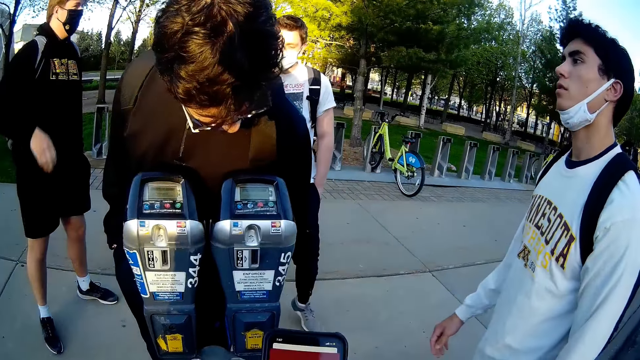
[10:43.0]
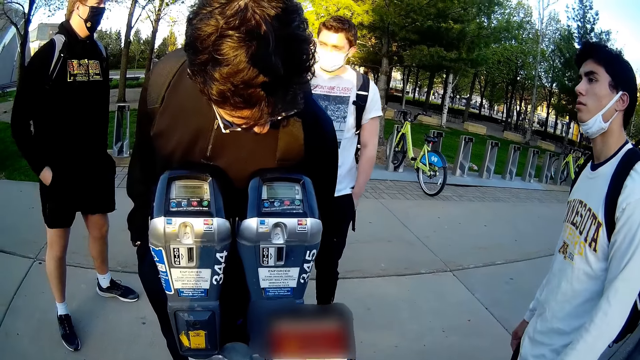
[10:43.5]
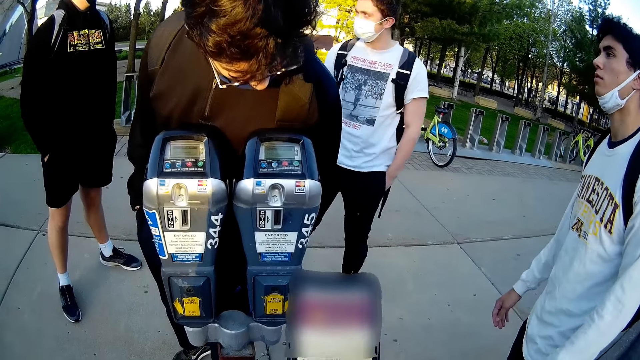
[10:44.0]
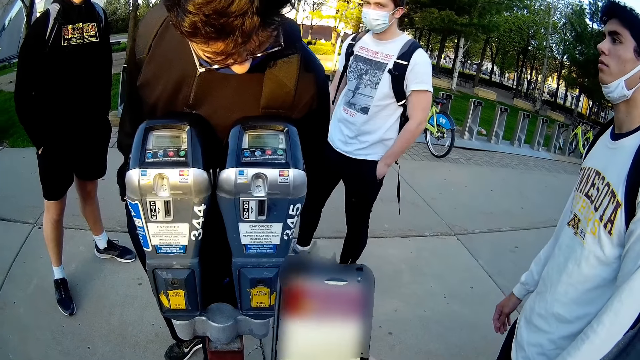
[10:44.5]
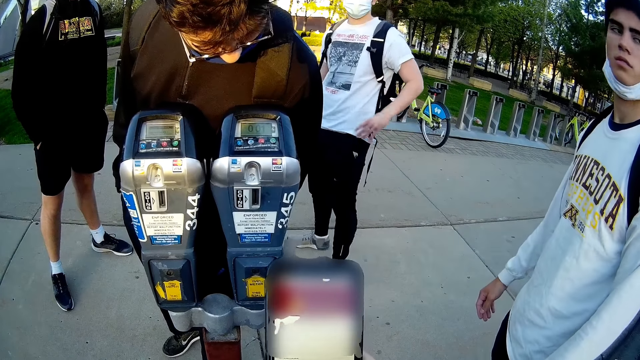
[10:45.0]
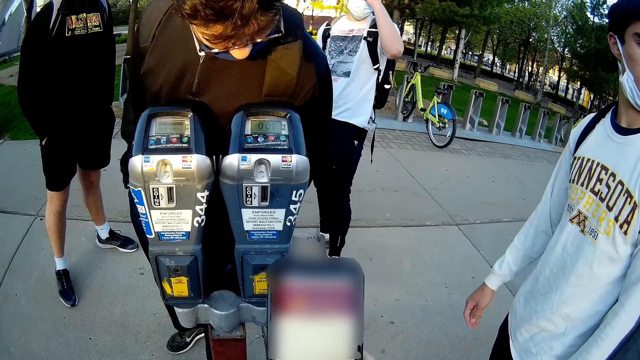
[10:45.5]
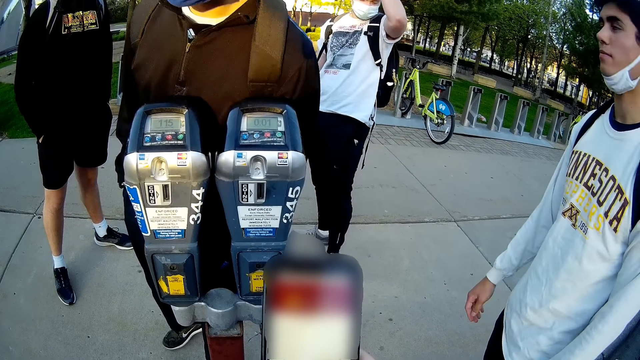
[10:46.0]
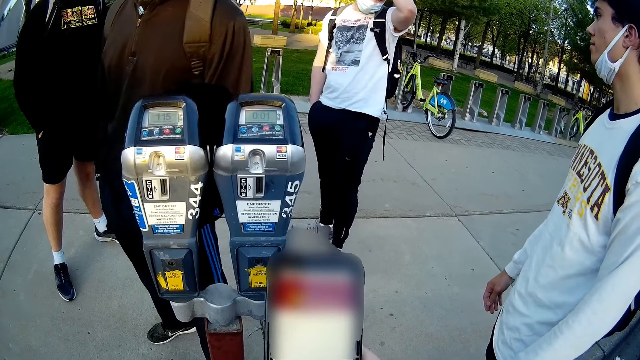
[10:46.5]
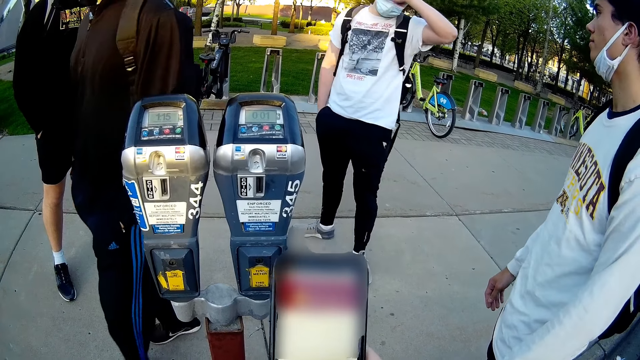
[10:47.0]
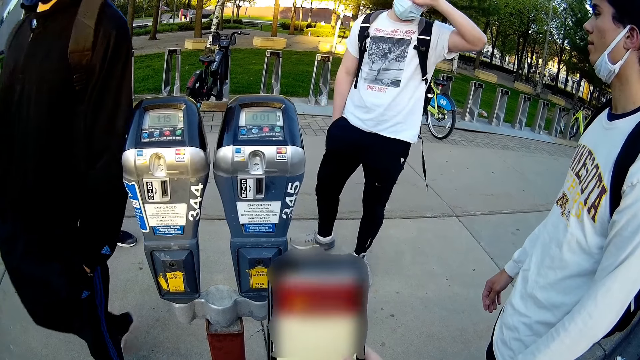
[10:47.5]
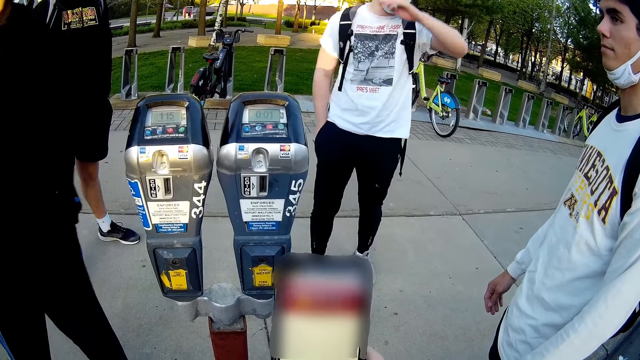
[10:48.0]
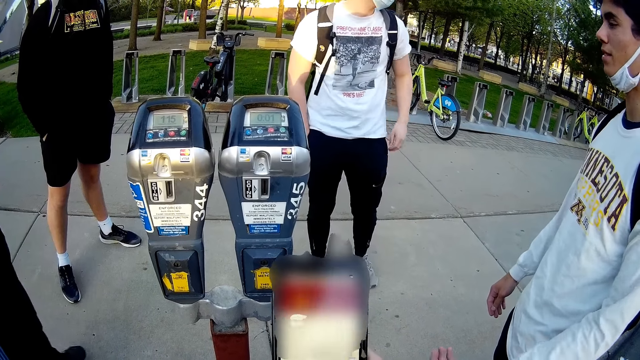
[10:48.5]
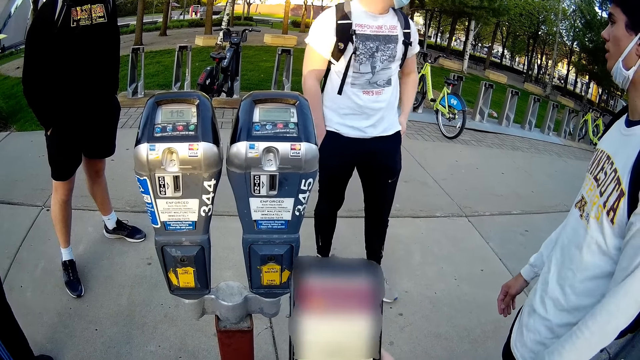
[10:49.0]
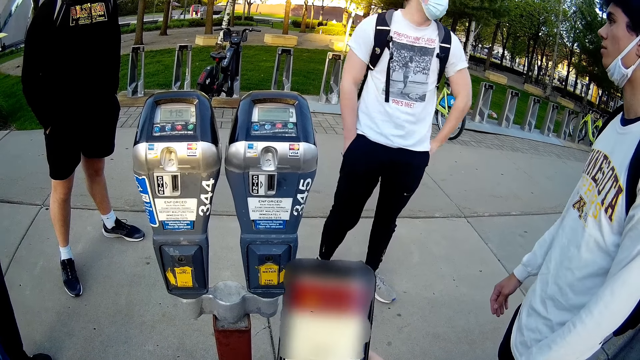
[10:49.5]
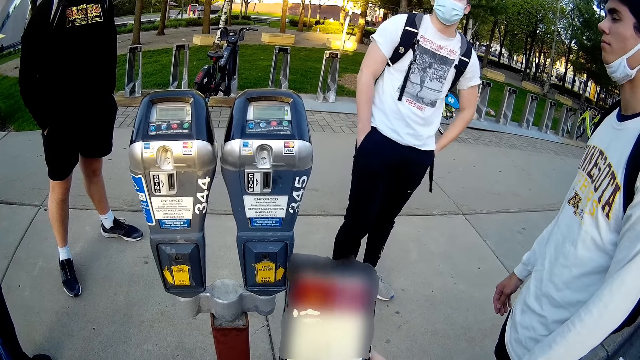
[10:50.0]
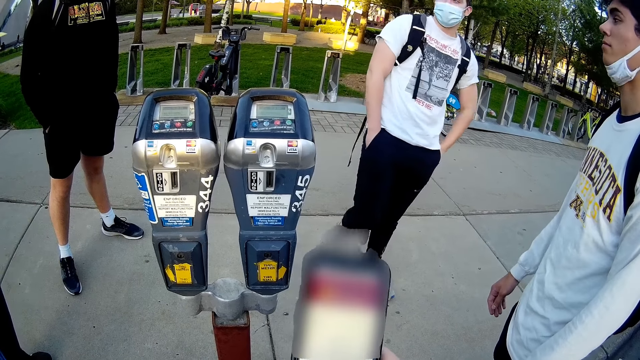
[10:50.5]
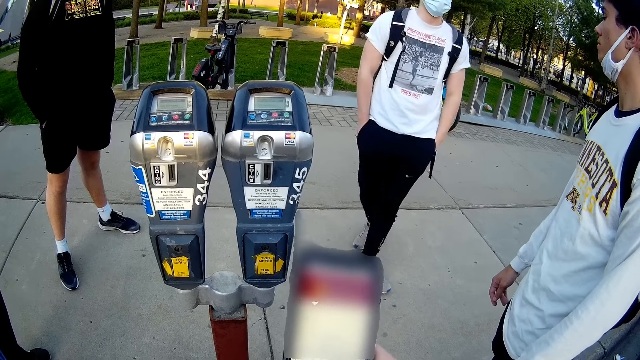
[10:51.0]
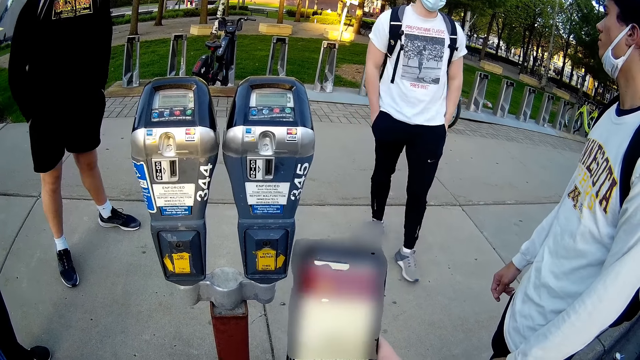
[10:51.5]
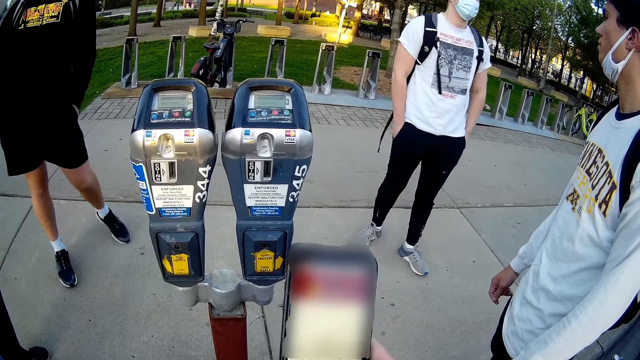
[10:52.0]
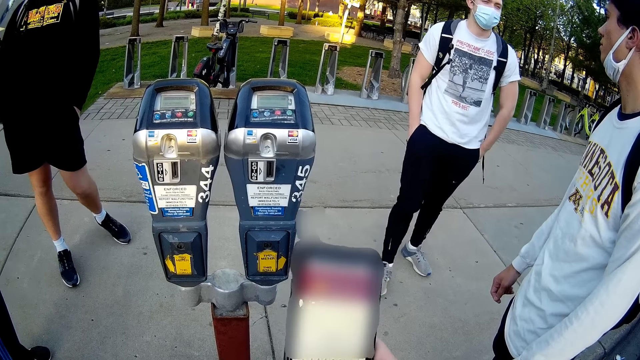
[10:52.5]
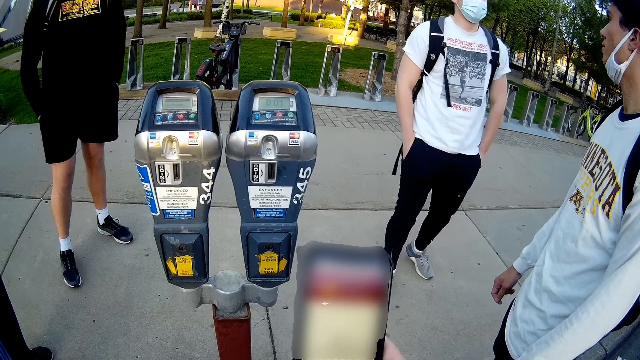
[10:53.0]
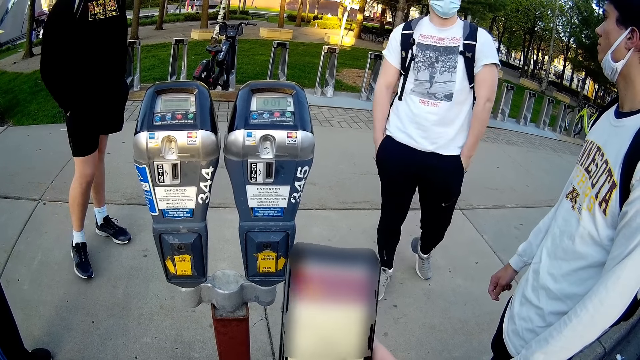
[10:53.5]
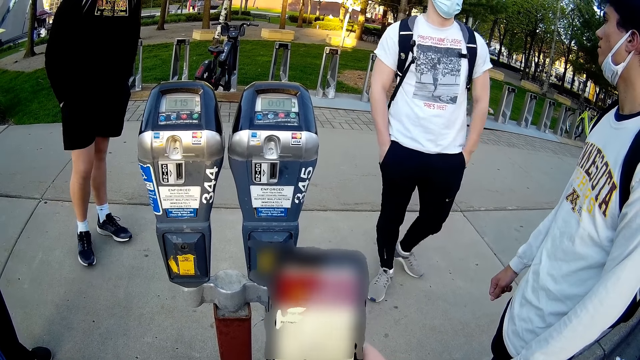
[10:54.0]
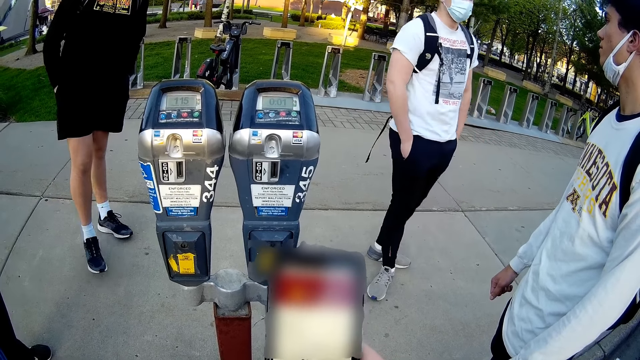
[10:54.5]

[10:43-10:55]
A man steps away from the parking access system. Another man converses with a third man. The camera wearer looks at the phone. The third man converses with the second man. The first man and a fourth man converse.

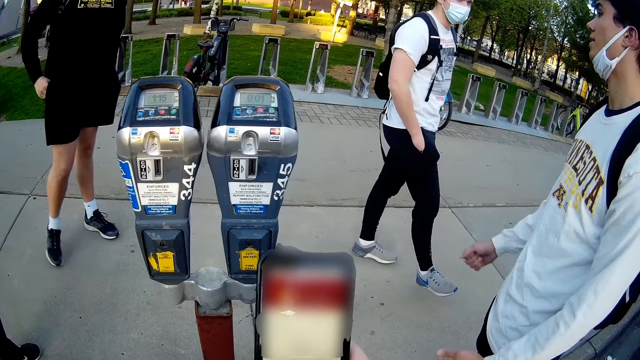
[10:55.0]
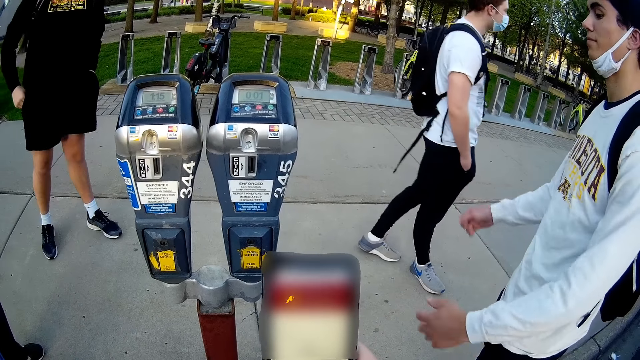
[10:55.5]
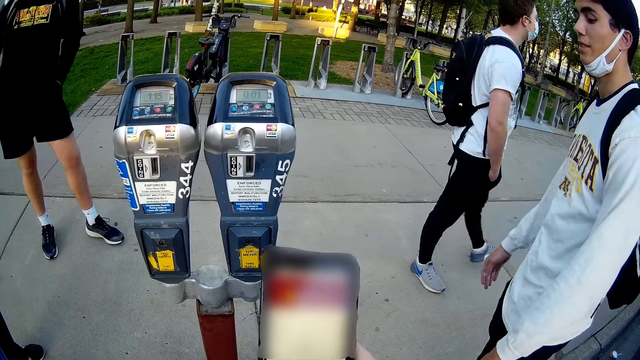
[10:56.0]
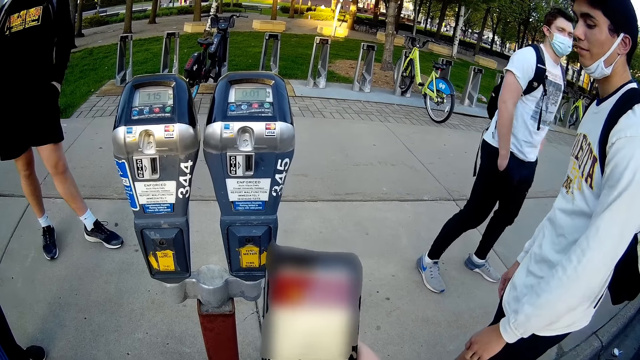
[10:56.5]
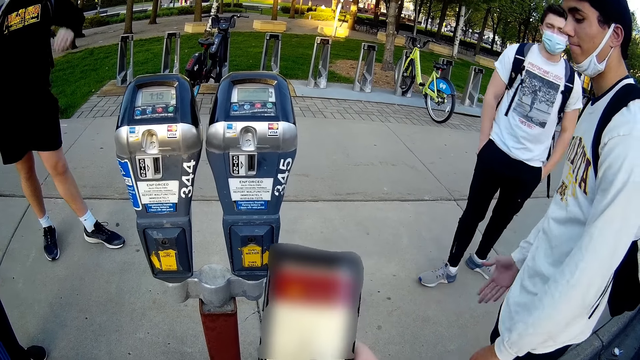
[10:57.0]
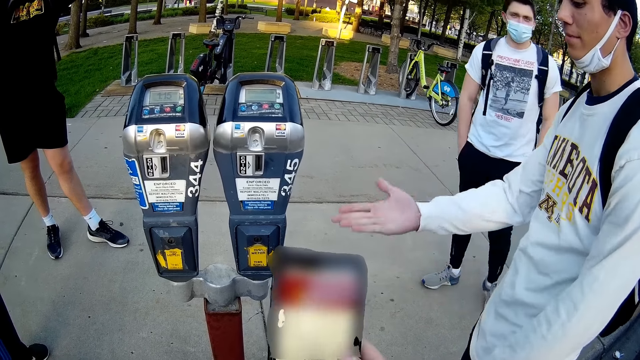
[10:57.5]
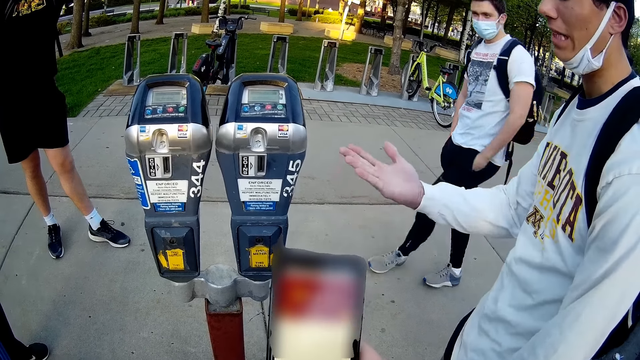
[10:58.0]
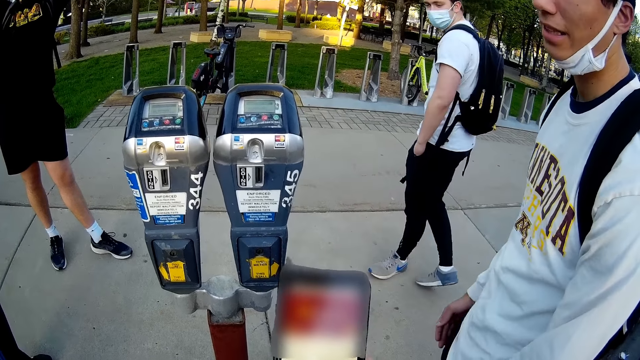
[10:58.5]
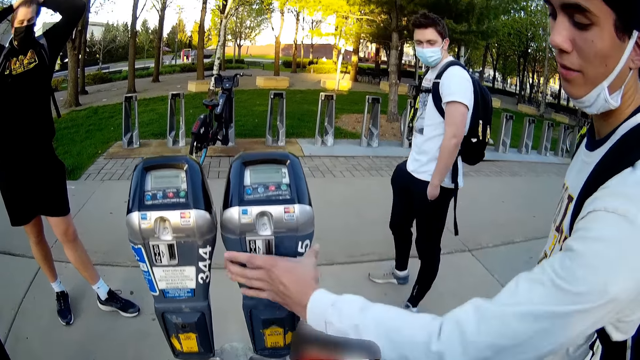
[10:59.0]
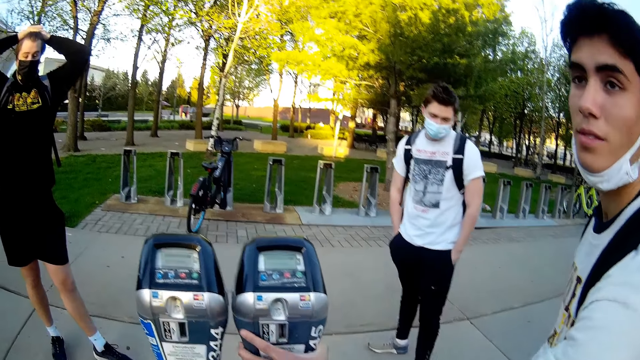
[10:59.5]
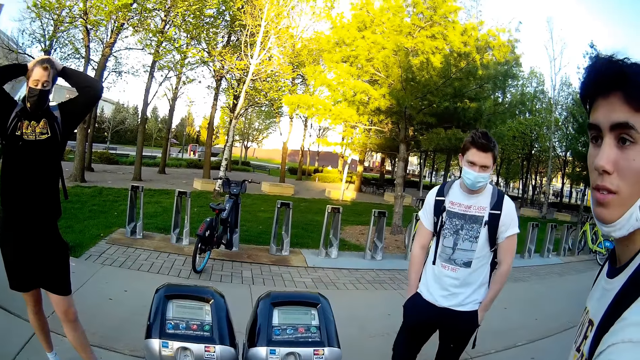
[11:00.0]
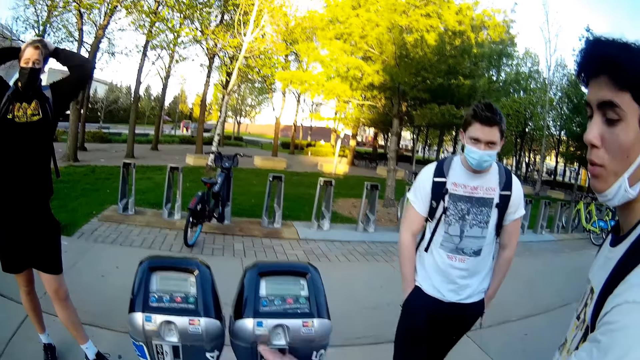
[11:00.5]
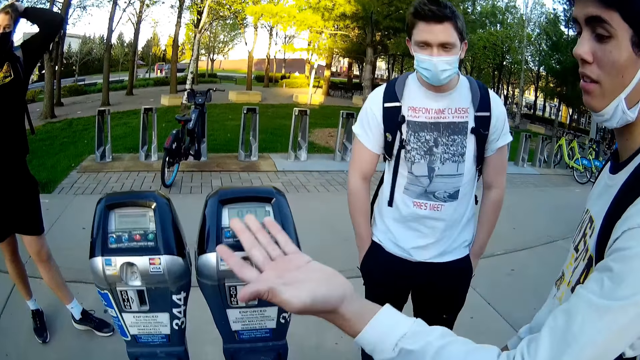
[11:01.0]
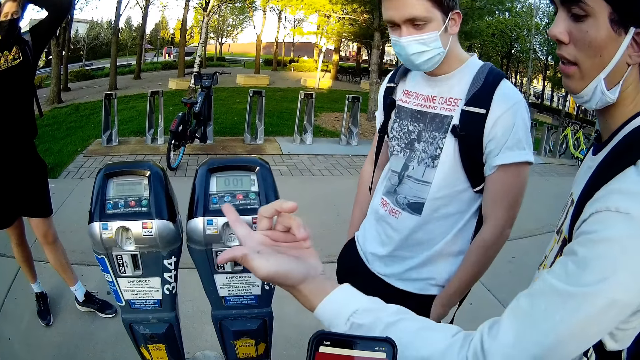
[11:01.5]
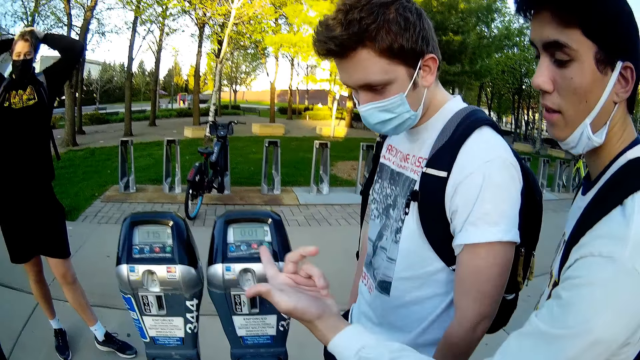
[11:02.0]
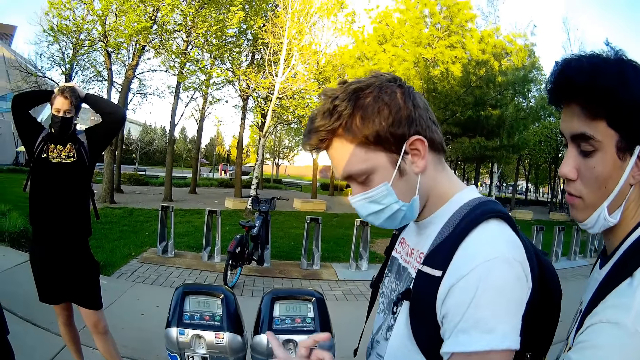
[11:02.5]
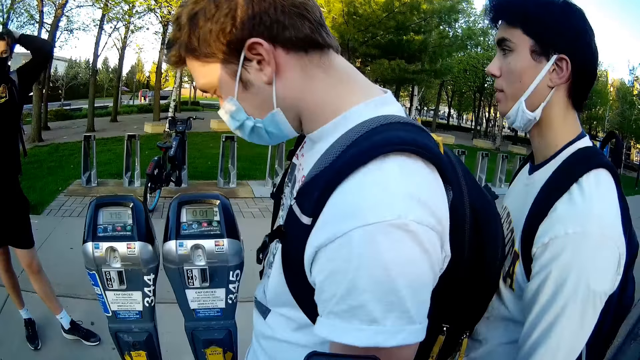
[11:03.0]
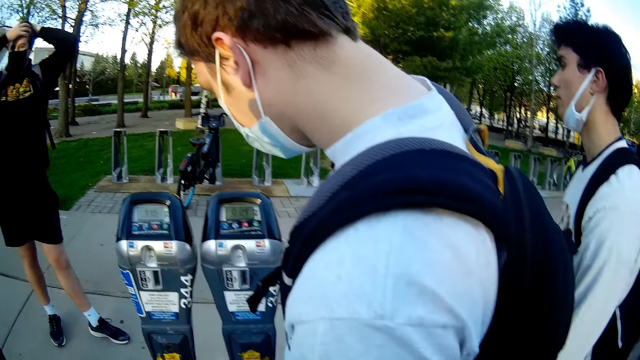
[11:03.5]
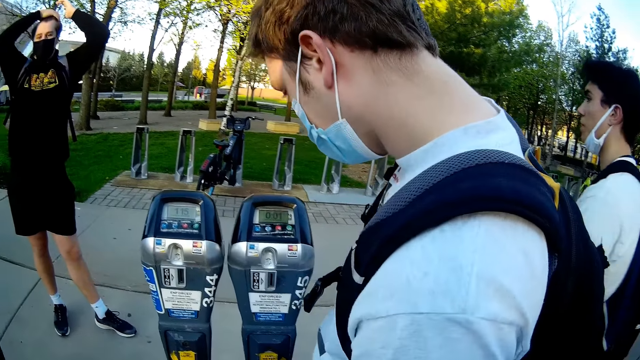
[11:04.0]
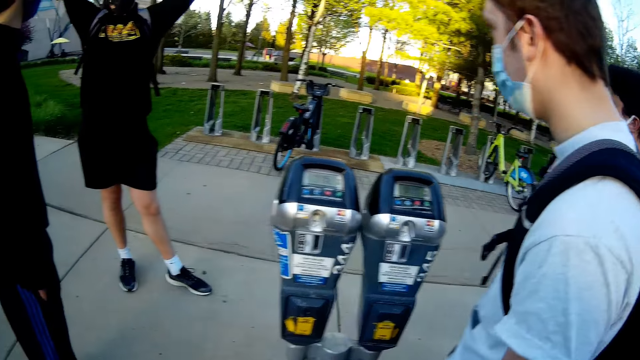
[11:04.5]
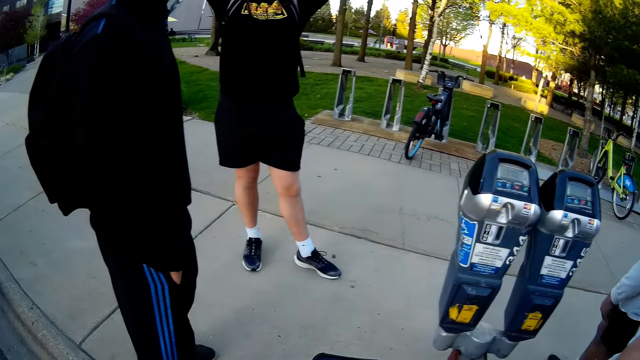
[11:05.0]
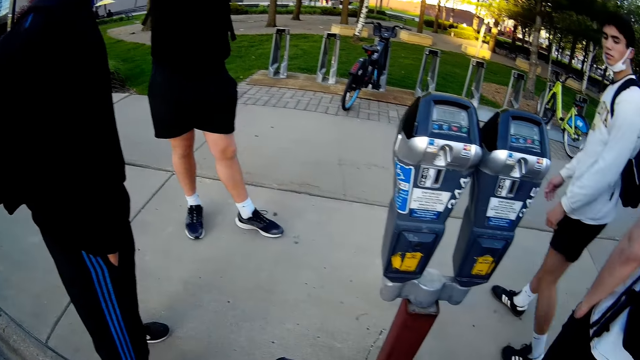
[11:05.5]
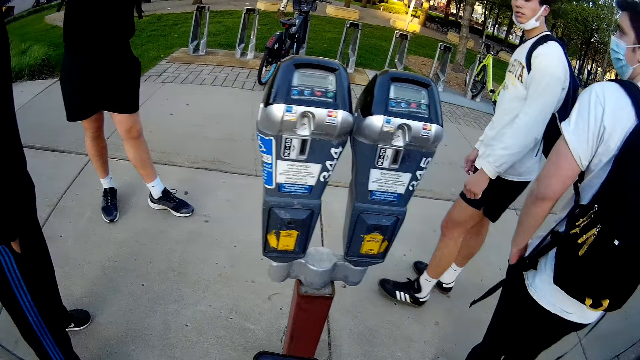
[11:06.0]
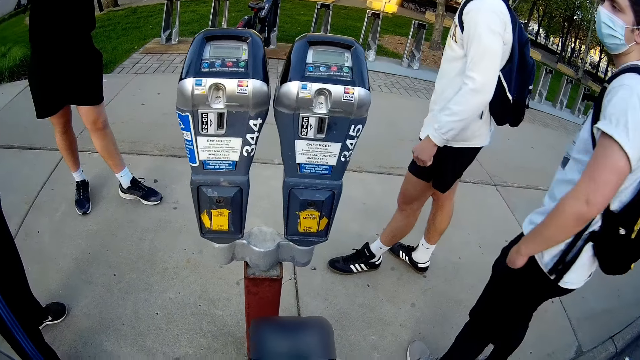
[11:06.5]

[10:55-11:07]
A man touches the parking access system with his left hand. The camera wearer converses with the man. Another man moves closer to the parking access system. The first man interacts with the camera wearer. The other man checks the parking access system. The first man steps away from the parking access system. The other man steps away from the parking access system.
